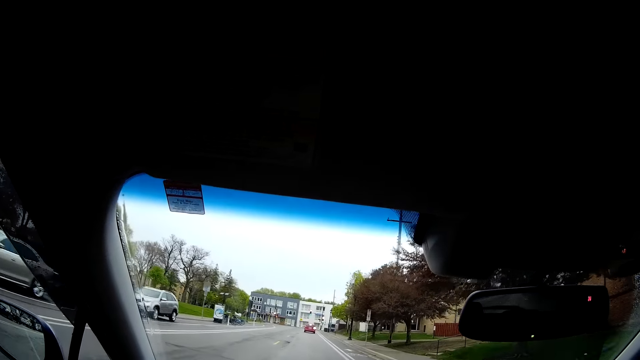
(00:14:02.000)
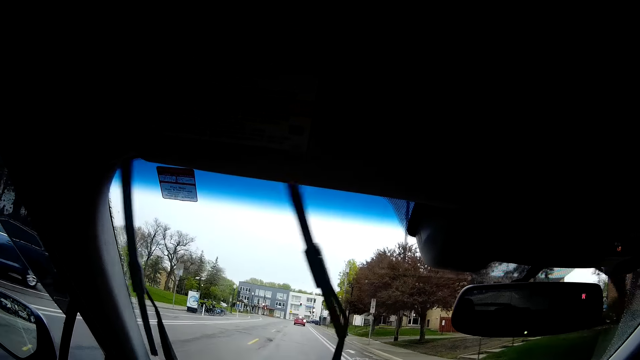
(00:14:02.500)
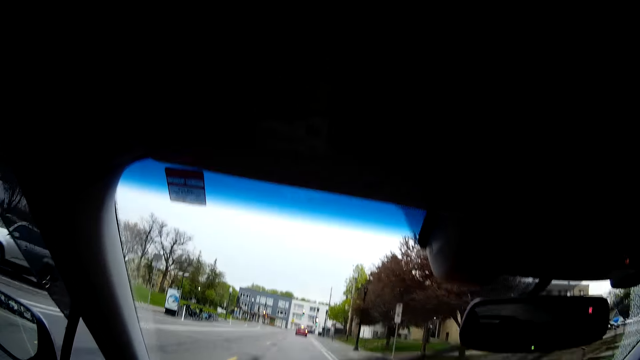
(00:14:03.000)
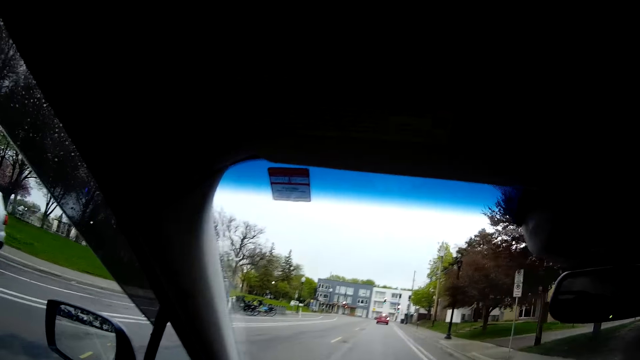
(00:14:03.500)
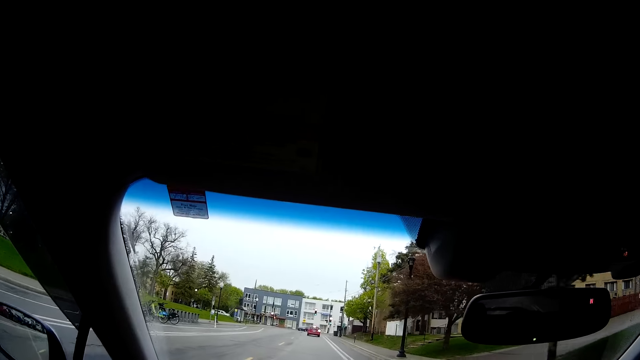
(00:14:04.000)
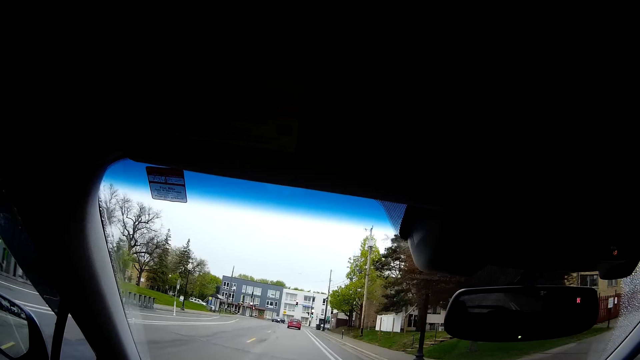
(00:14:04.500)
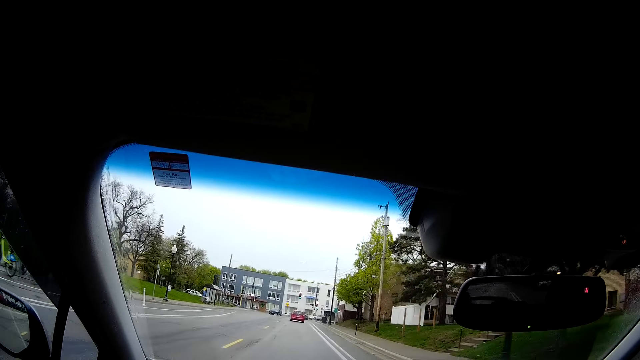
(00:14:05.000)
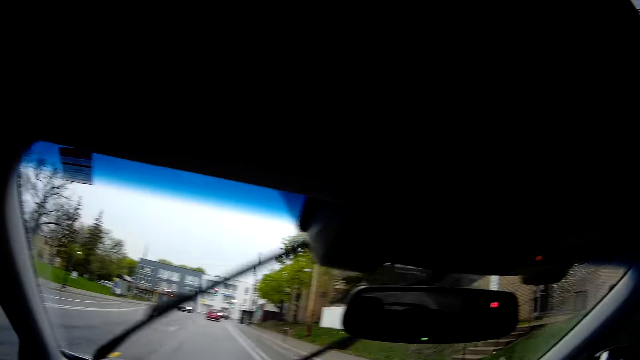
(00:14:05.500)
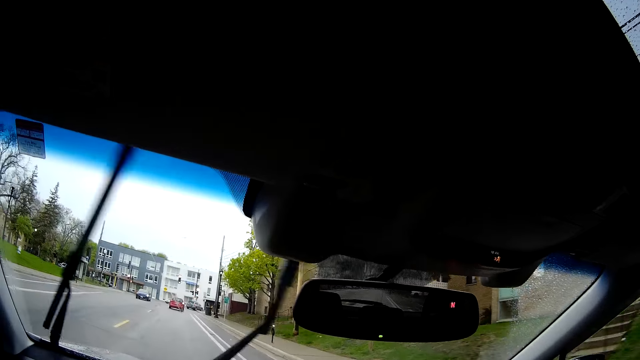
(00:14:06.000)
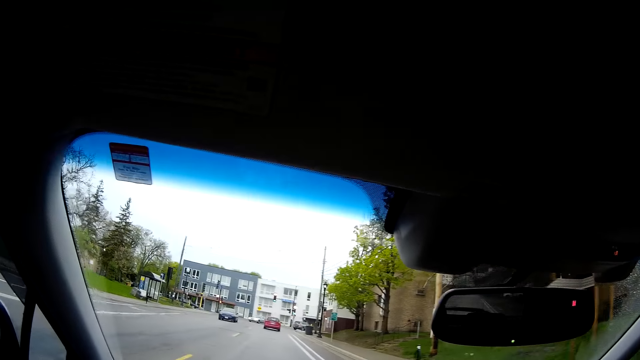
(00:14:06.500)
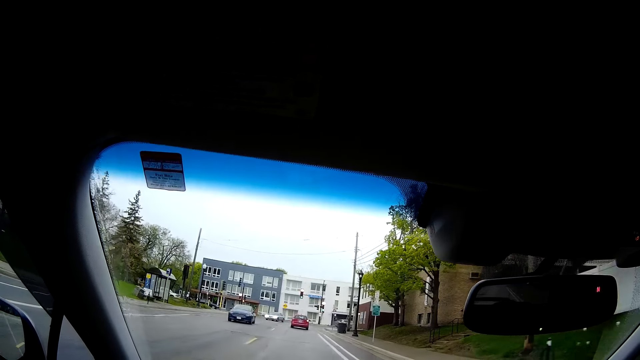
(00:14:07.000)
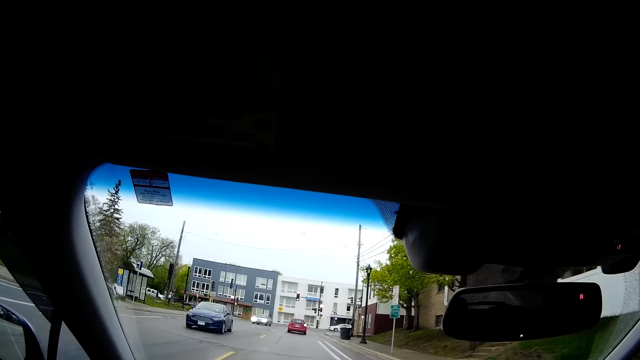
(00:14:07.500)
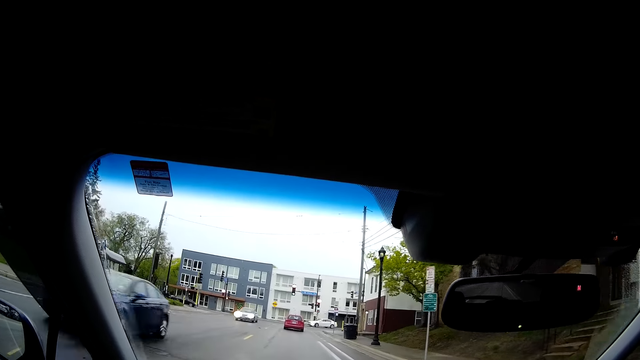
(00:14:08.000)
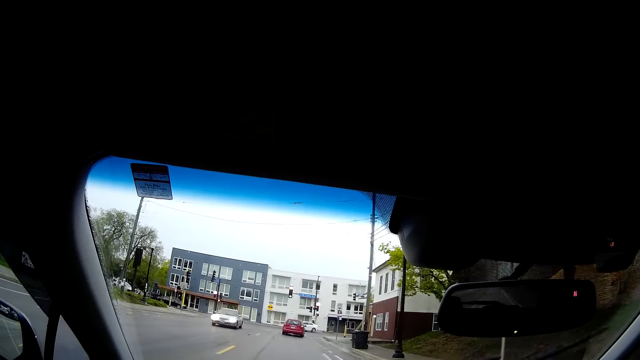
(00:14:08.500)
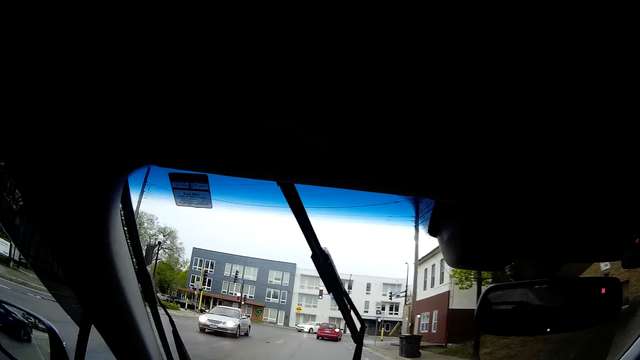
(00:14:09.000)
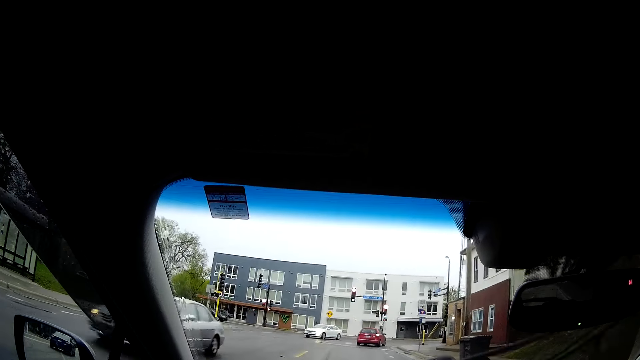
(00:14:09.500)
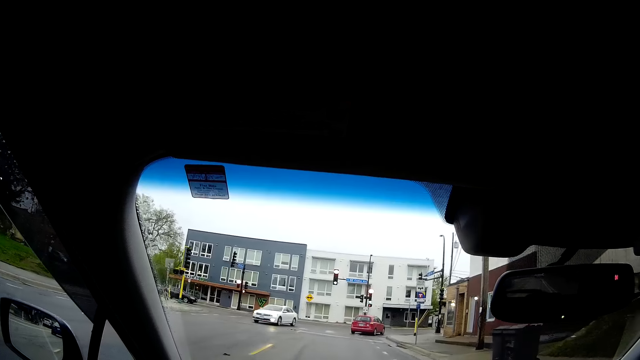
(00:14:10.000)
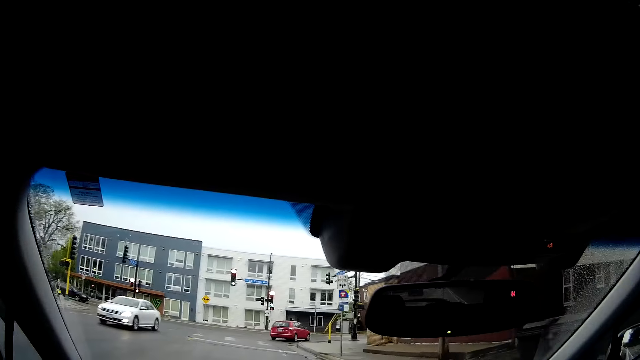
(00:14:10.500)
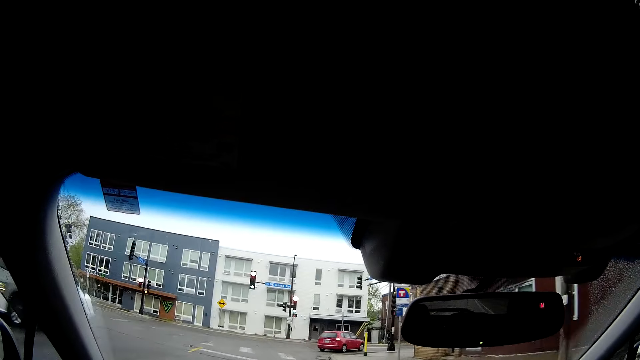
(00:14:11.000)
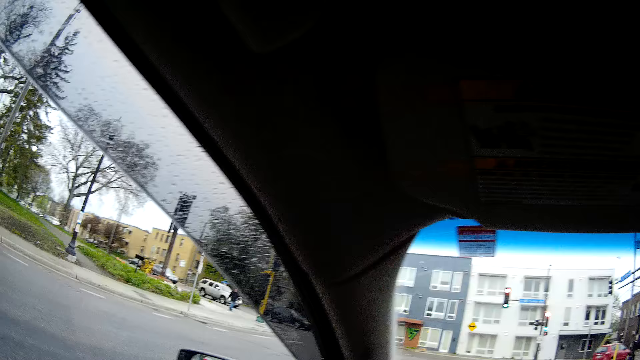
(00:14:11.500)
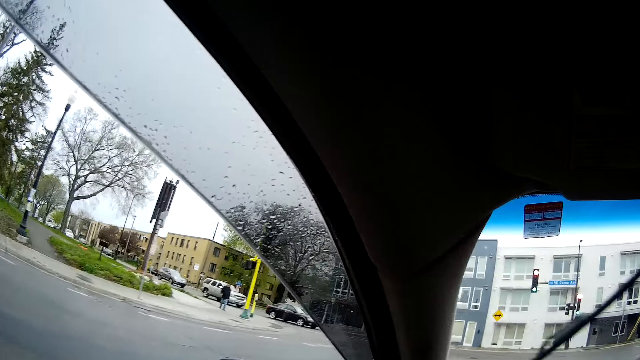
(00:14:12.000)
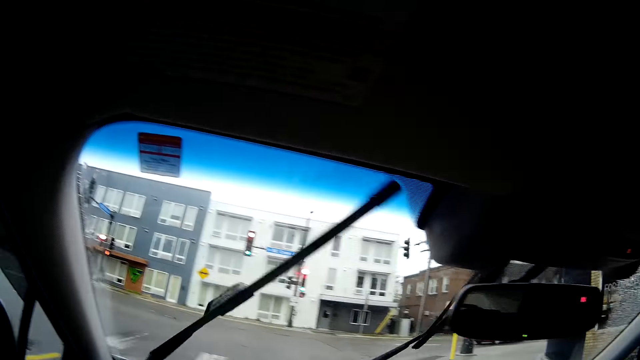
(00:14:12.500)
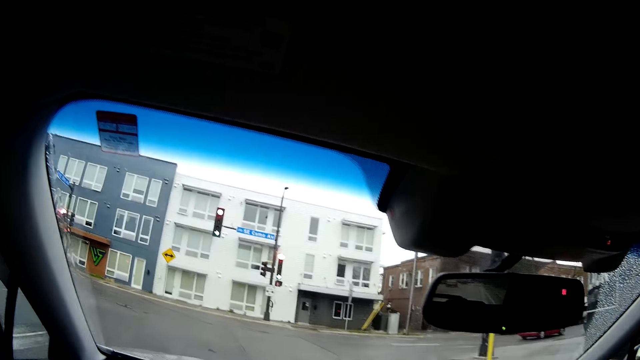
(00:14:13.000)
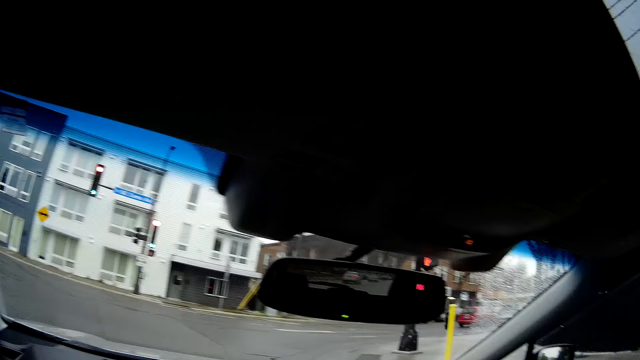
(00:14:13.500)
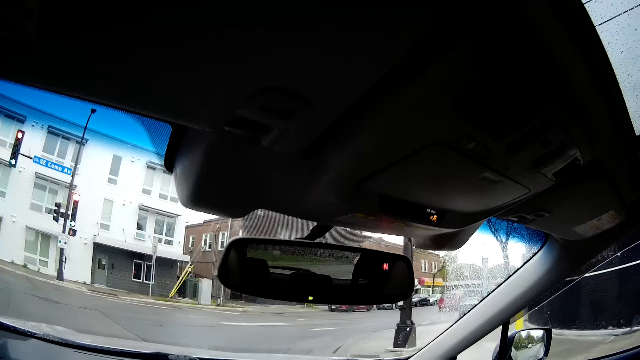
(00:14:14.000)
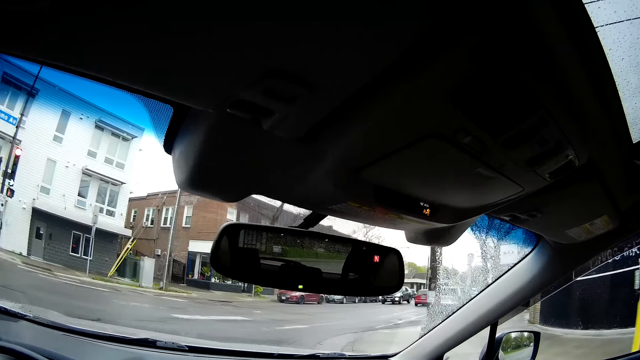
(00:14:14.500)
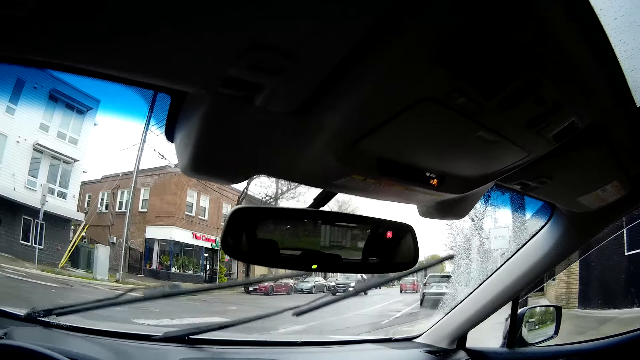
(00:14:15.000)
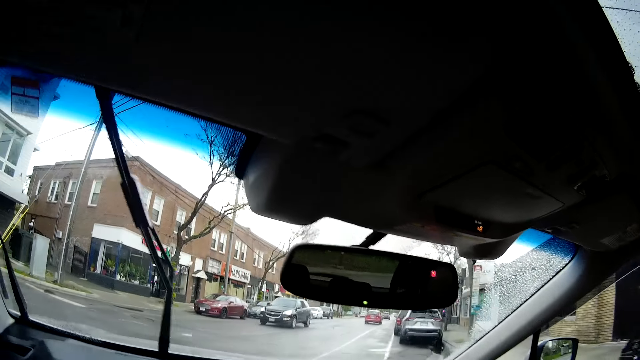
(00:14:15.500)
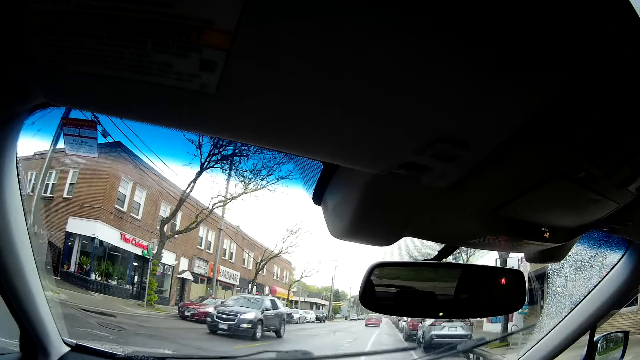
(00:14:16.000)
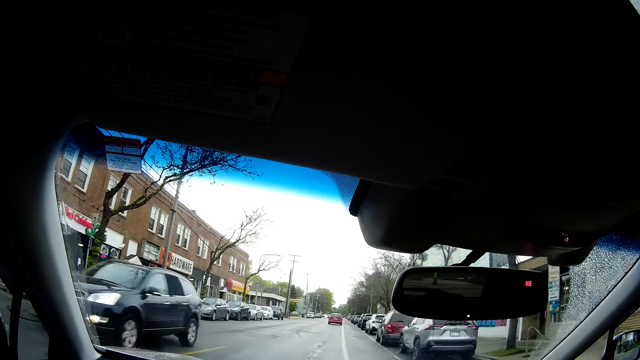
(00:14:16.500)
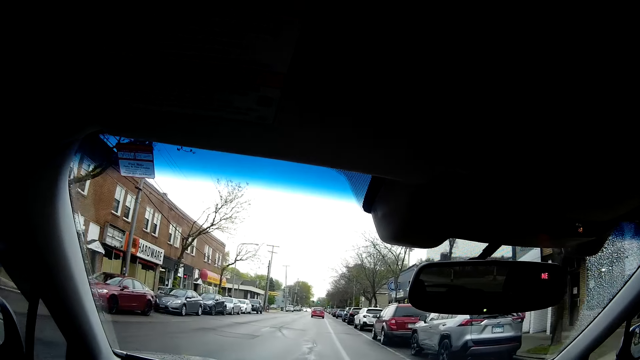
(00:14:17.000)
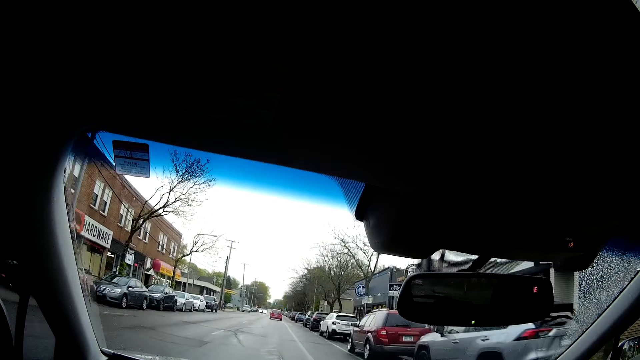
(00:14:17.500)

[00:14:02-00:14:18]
The camera wearer drives on the road. The man speaks to the camera wearer. The camera wearer drives on the road and speaks to the man. They drive on the road, turn right on the road and speak to the man. They drive on the road. The man speaks to the camera wearer.

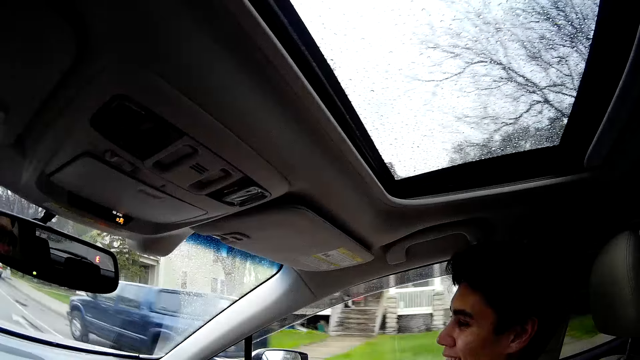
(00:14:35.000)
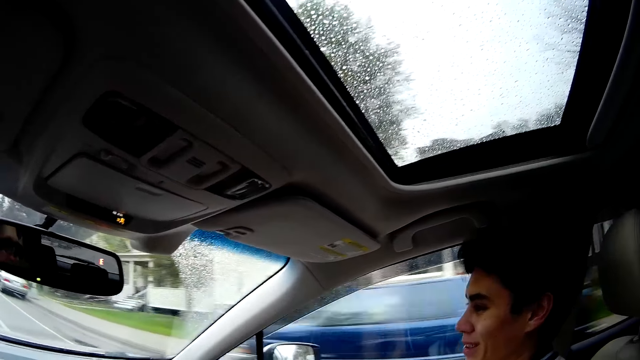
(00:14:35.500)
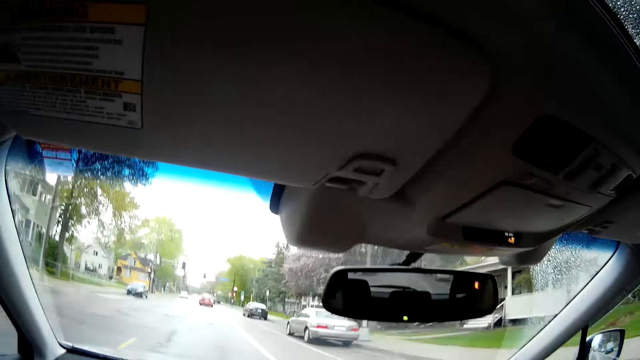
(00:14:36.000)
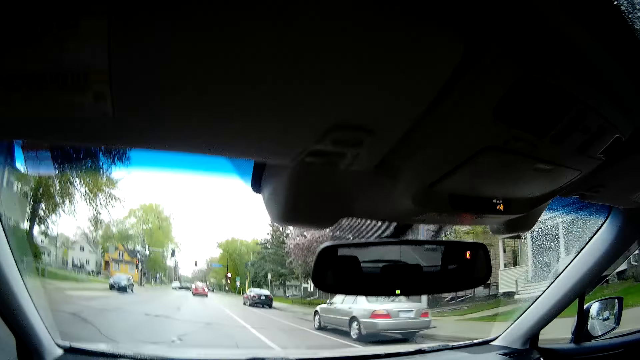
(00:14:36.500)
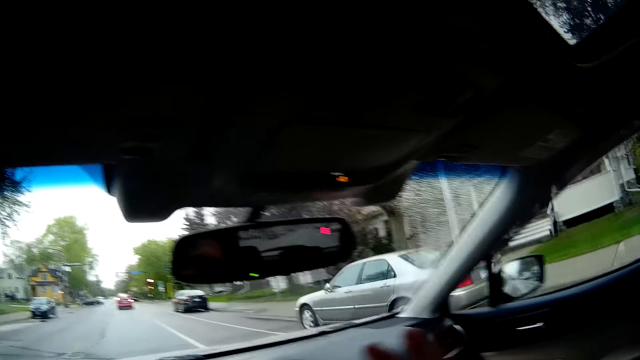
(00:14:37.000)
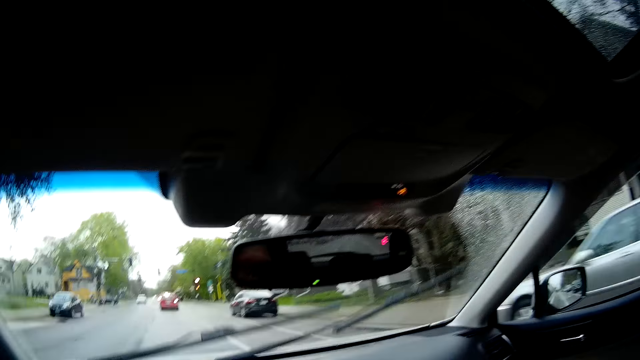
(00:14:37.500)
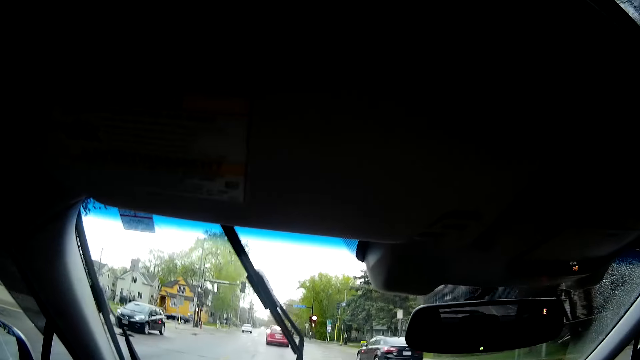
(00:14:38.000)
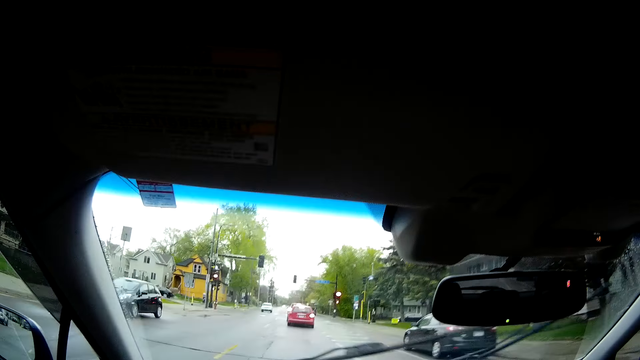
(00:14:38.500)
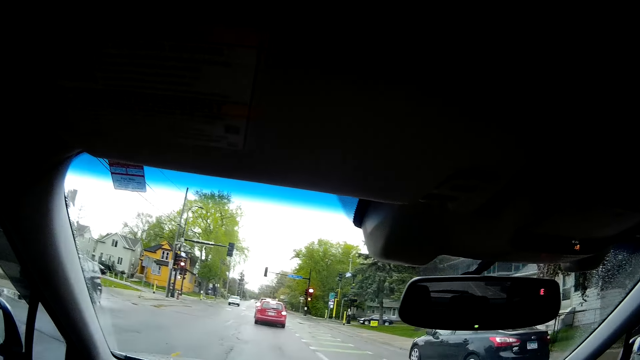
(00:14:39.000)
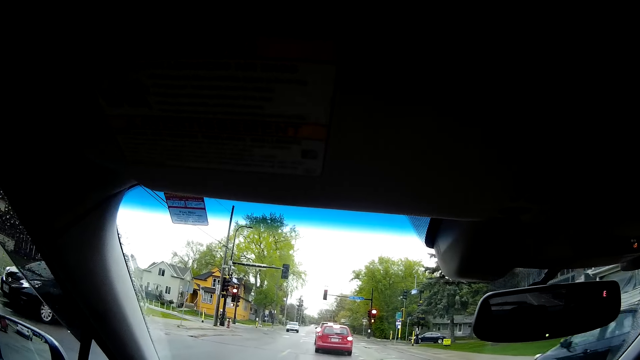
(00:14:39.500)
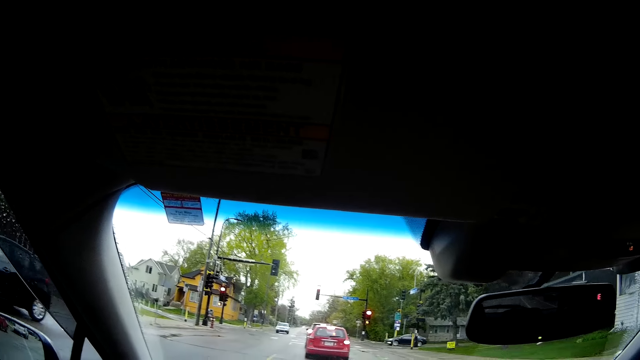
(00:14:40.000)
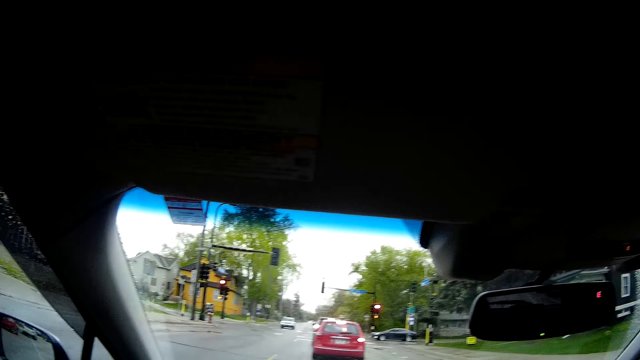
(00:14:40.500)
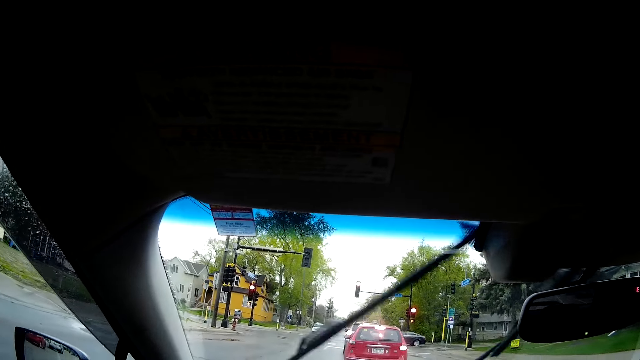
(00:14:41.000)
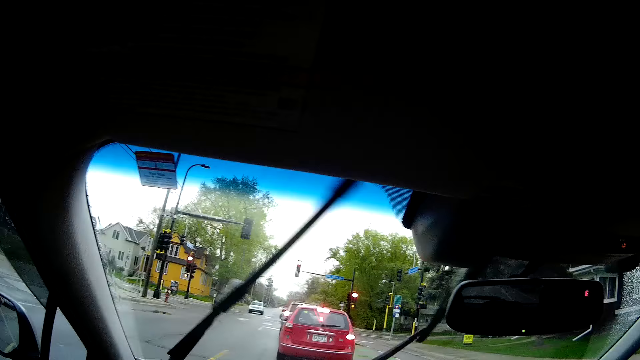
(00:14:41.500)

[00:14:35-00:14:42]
The camera wearer drives on the road and looks at the man.
